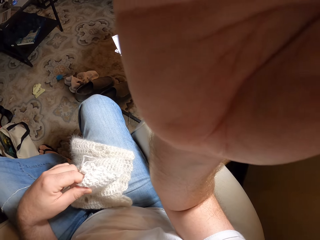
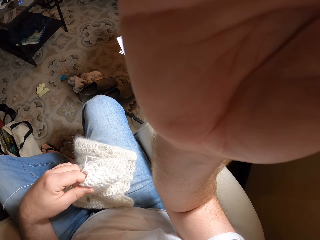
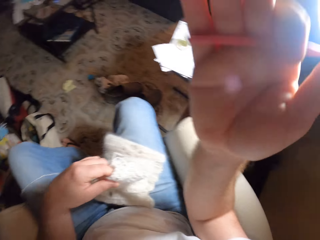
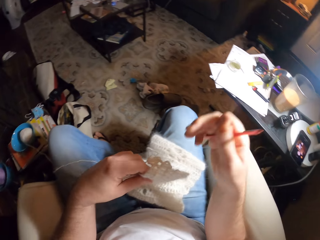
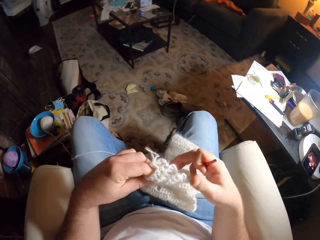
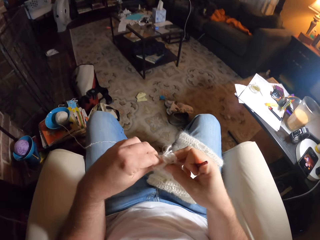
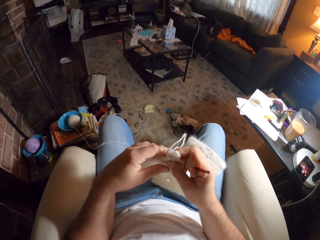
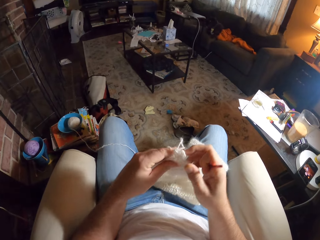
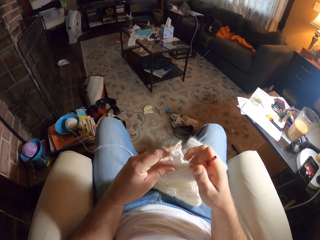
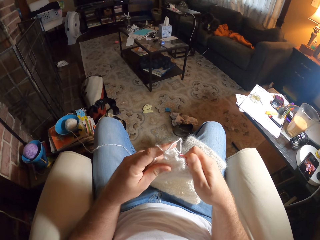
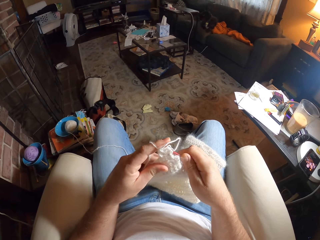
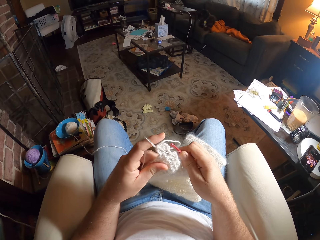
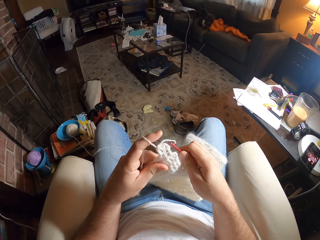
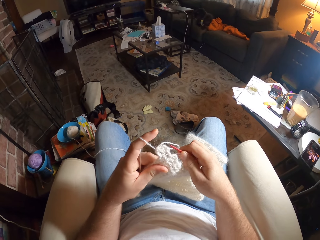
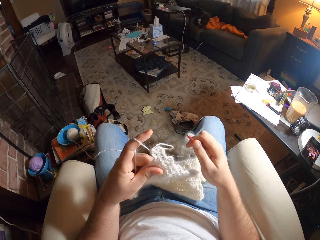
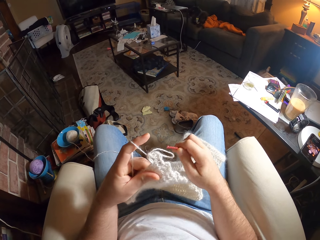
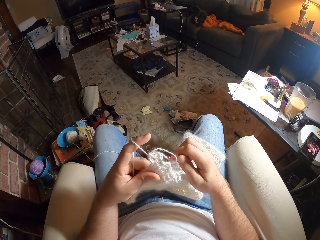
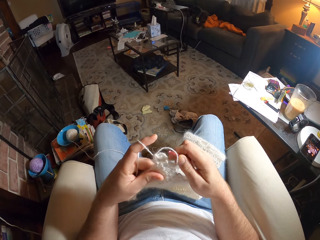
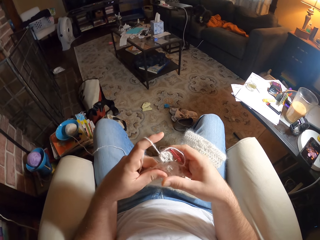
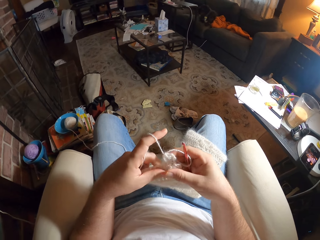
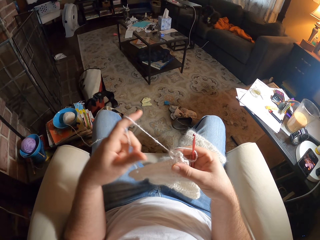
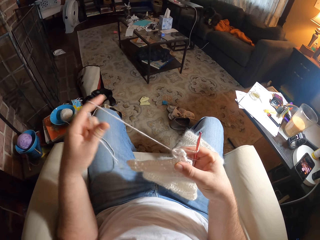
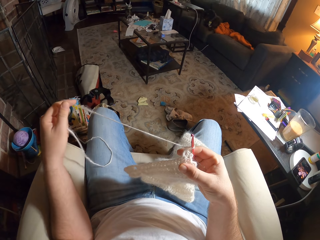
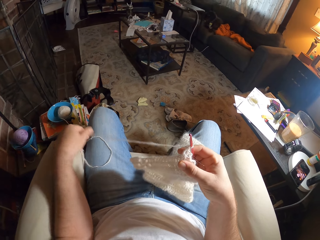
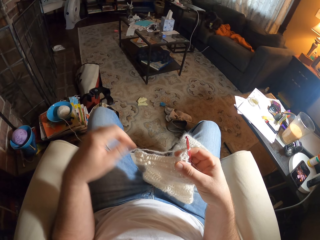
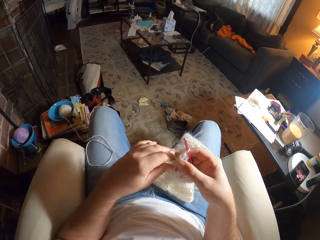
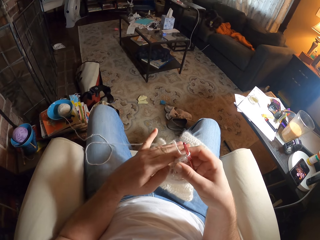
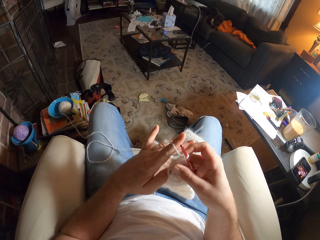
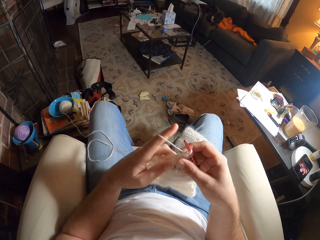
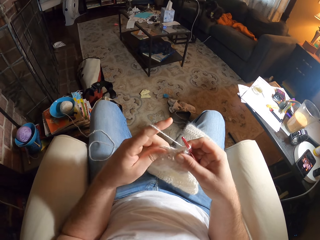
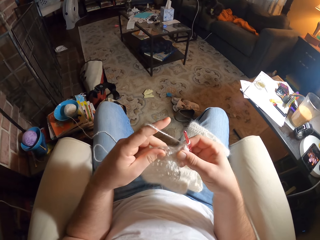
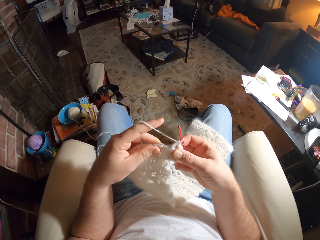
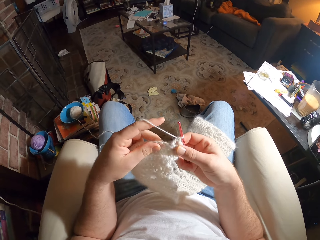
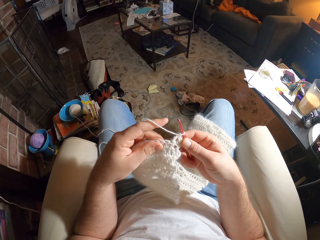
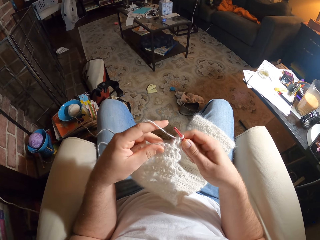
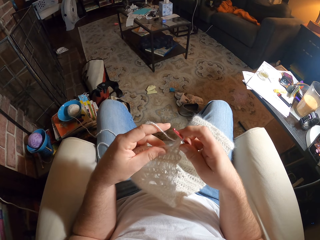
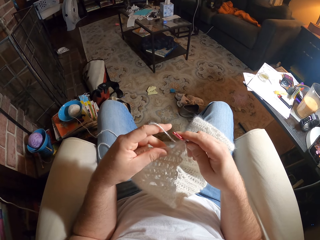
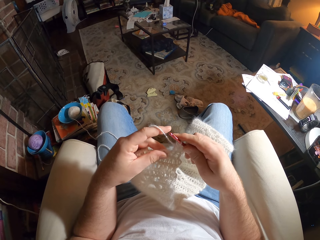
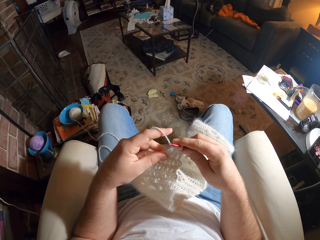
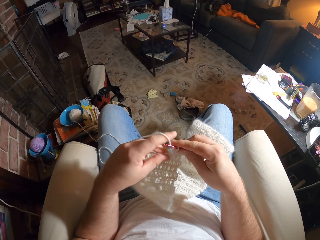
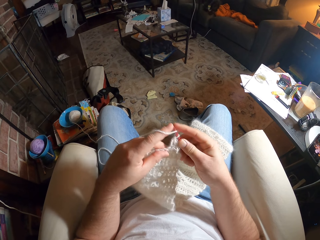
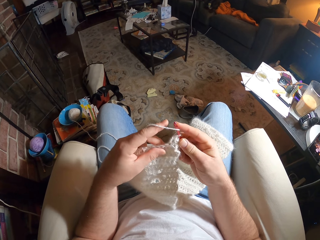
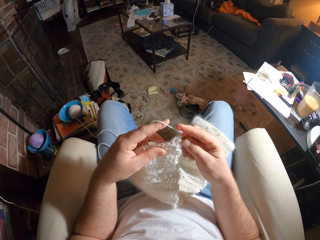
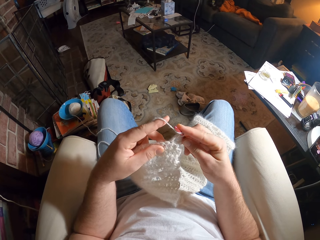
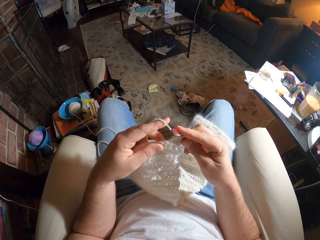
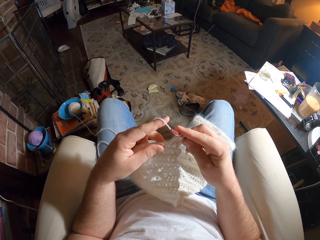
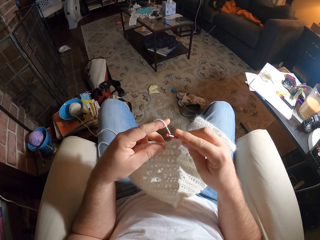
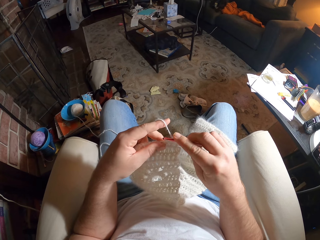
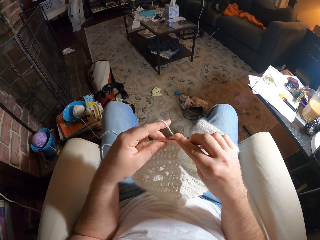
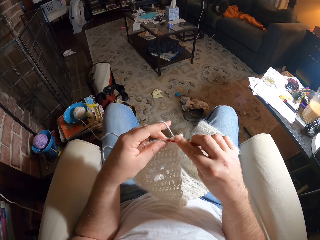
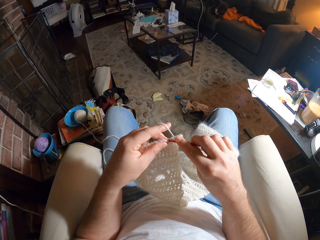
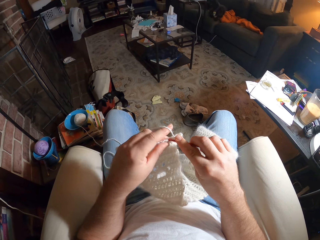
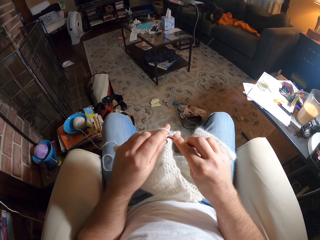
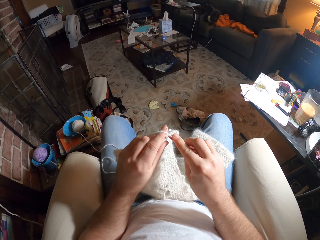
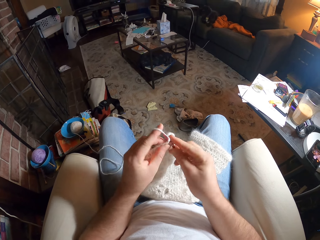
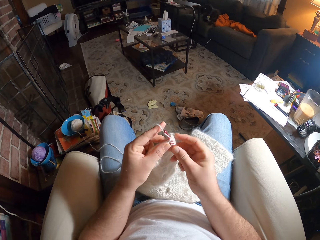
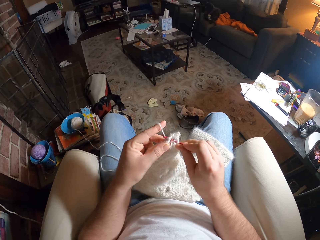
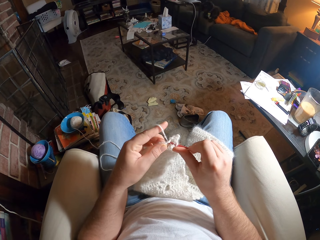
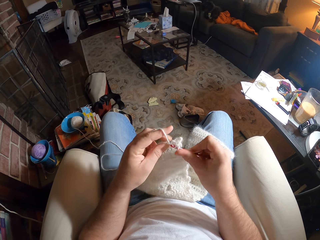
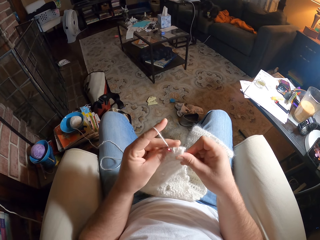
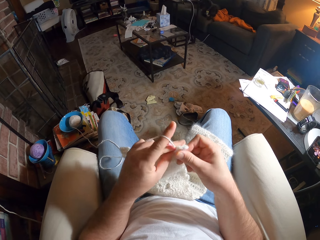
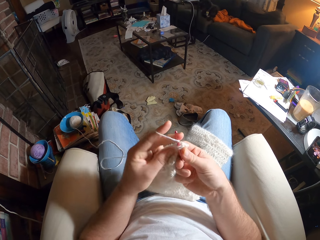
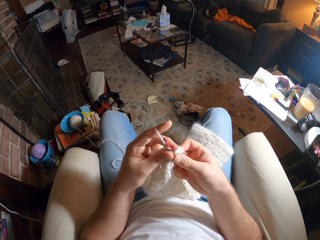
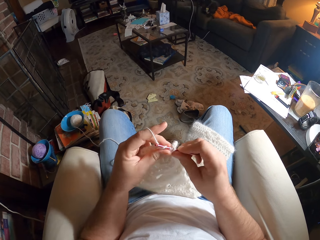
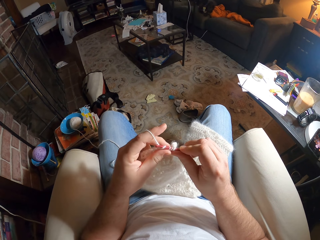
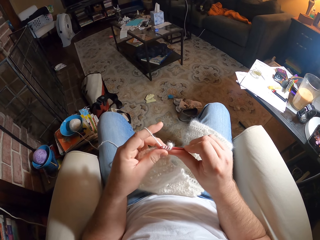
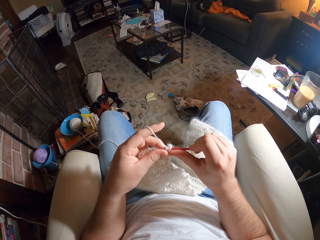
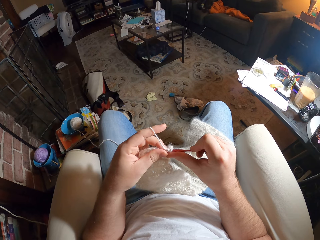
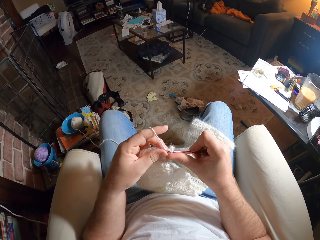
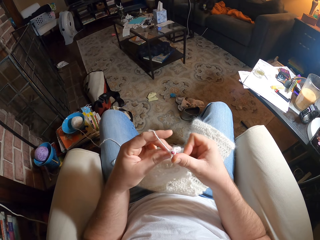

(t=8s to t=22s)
The camera wearer lifts the fabric. They put the needle into the thread. They knit the fabric with the knitting thread and needle.

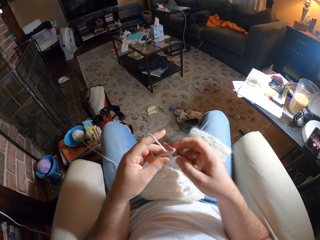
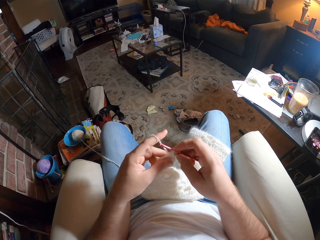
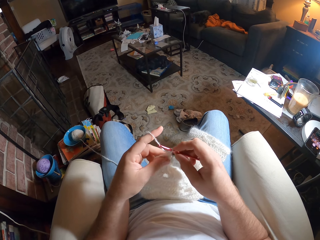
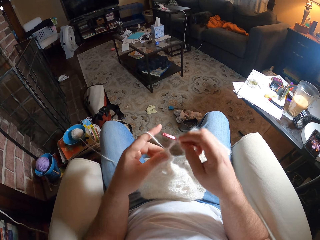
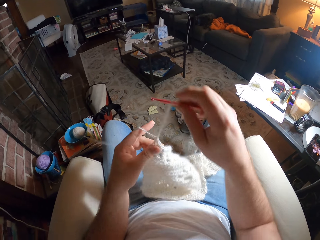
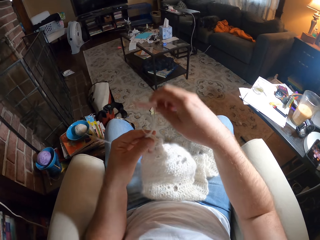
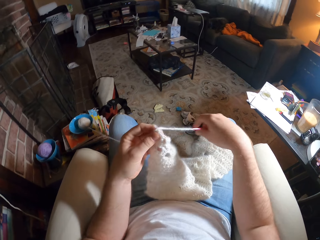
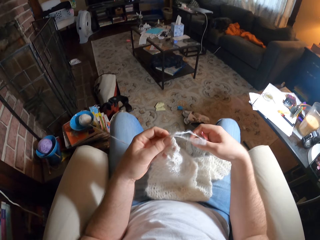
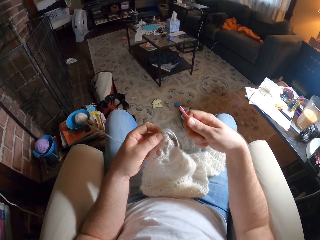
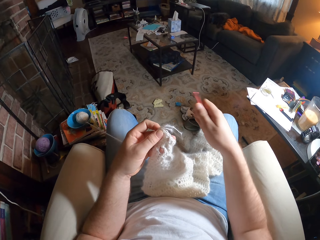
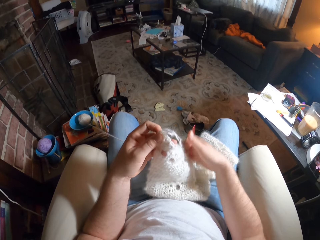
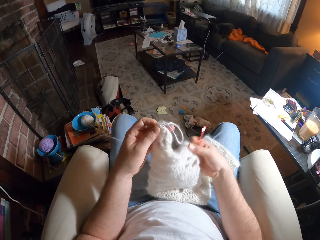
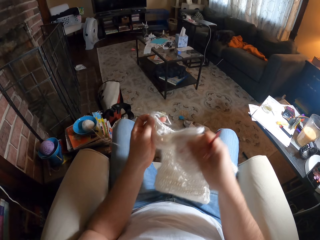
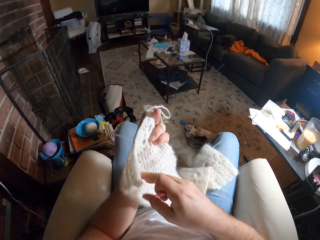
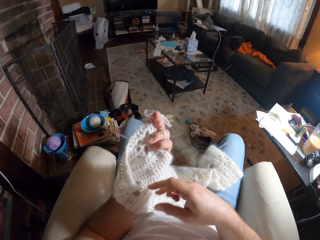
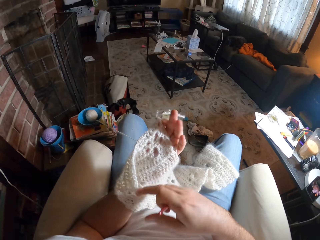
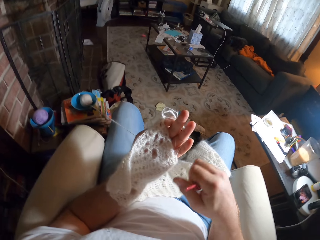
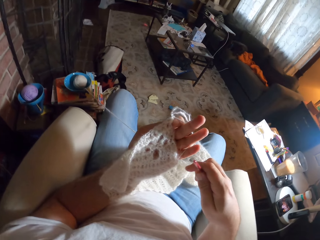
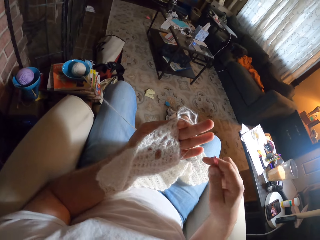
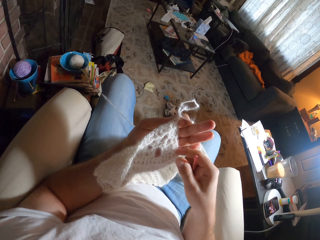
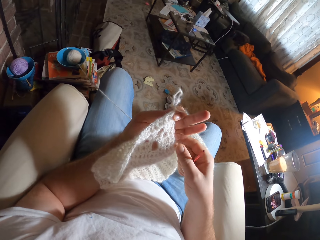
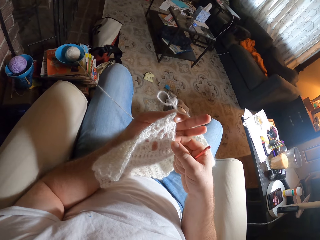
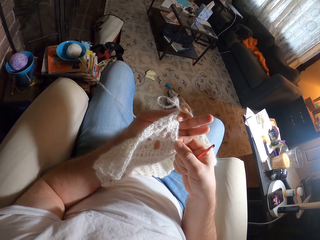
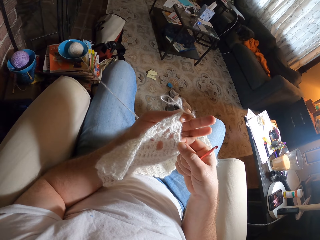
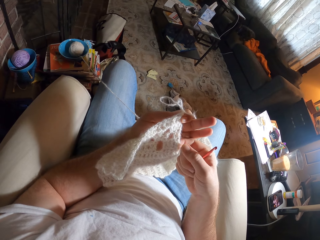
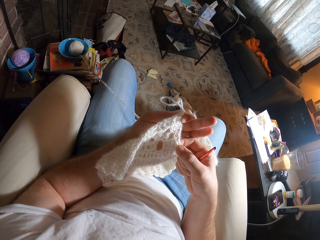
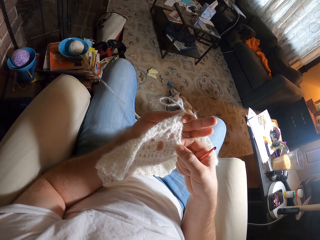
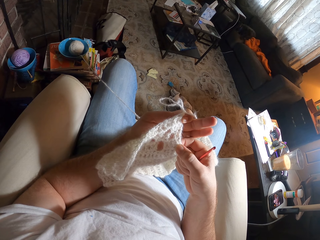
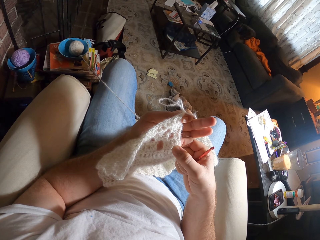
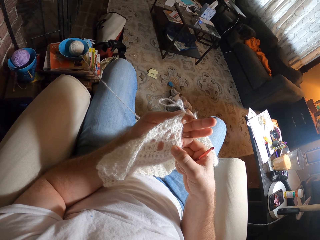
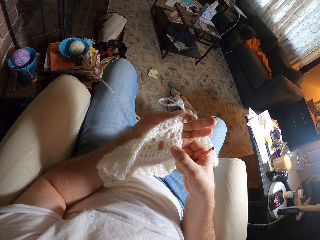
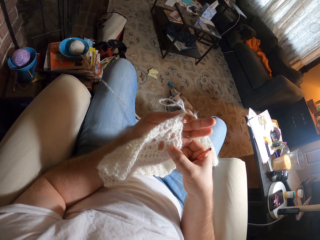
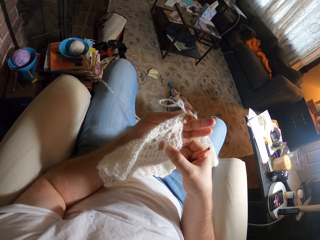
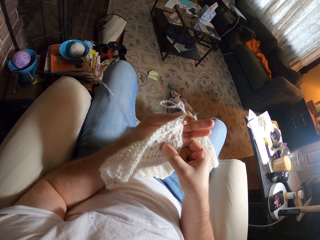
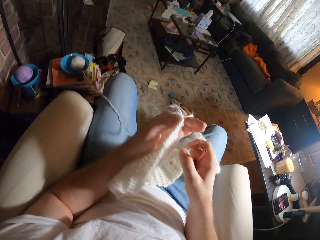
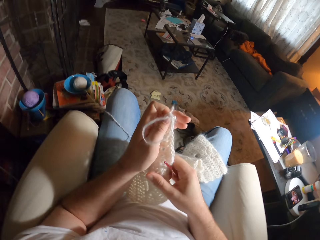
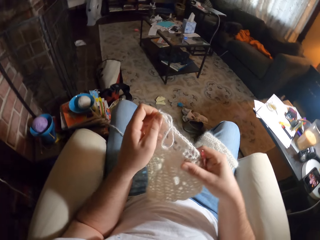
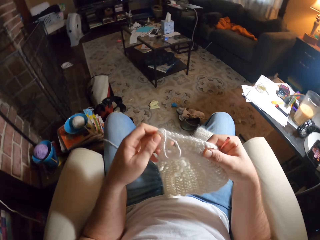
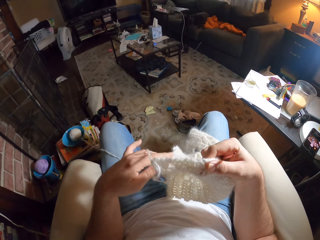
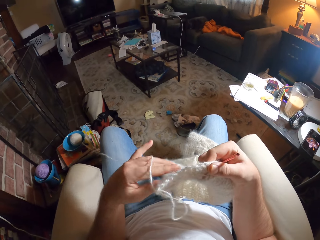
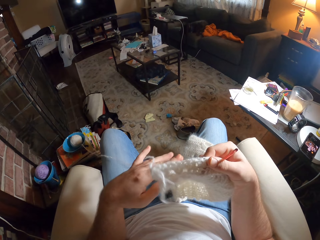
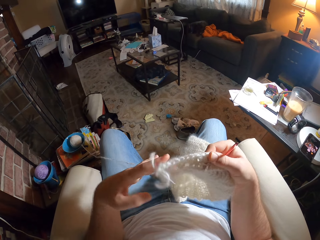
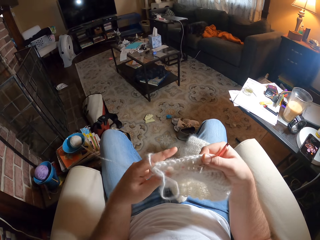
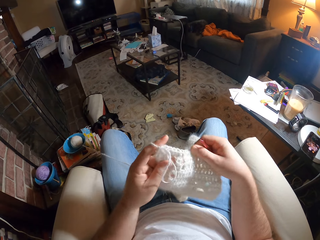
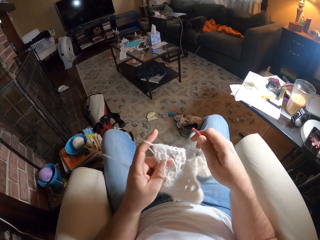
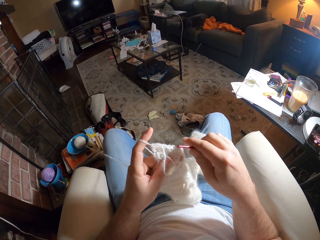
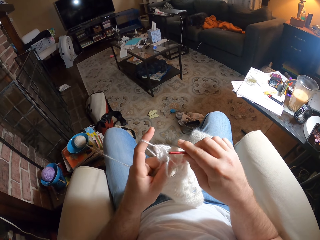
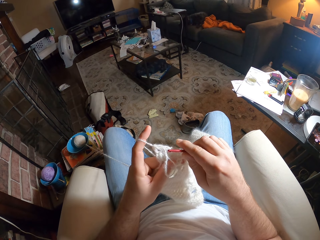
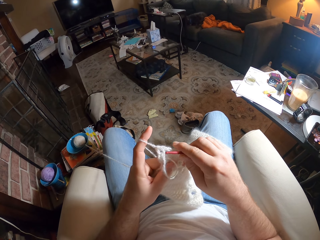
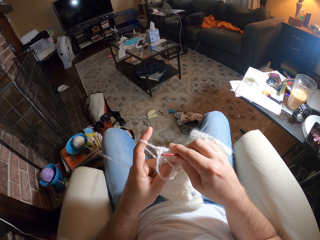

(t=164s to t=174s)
The camera wearer stretches the fabric. They remove the needle from the thread. They examine the fabric.
